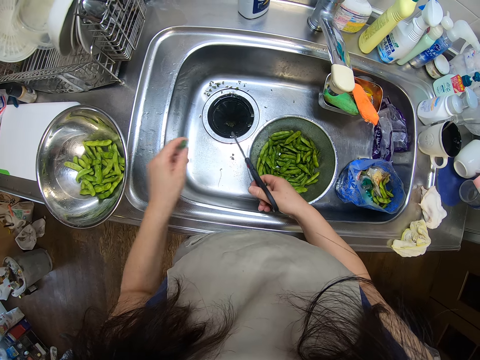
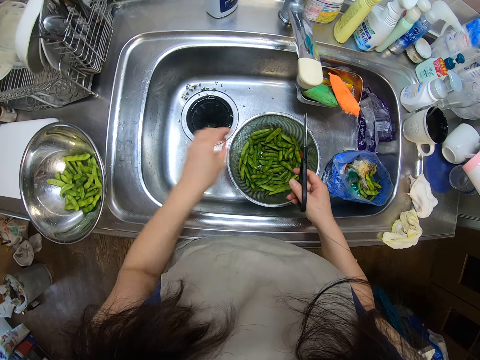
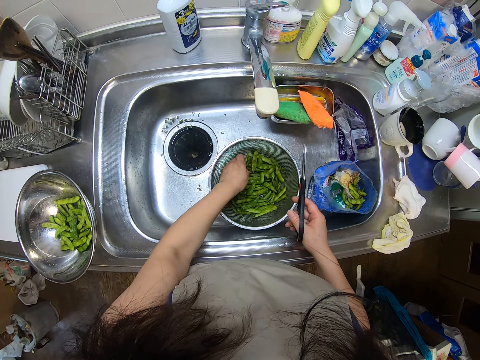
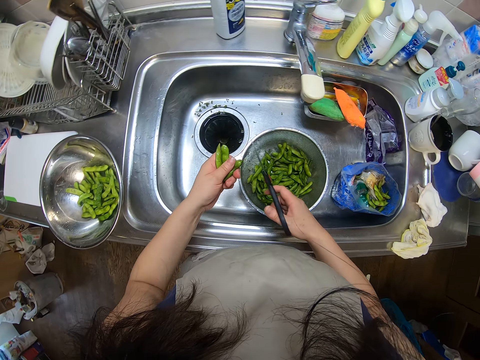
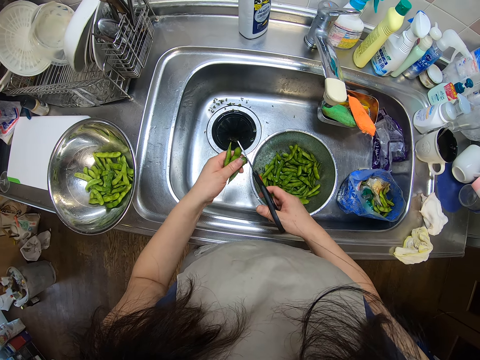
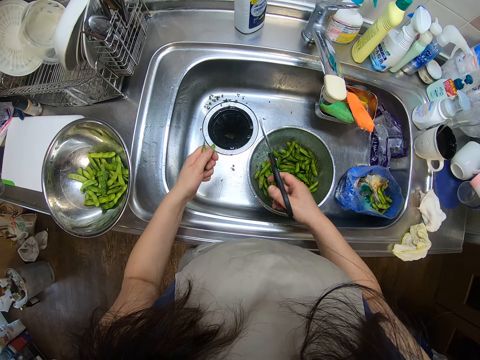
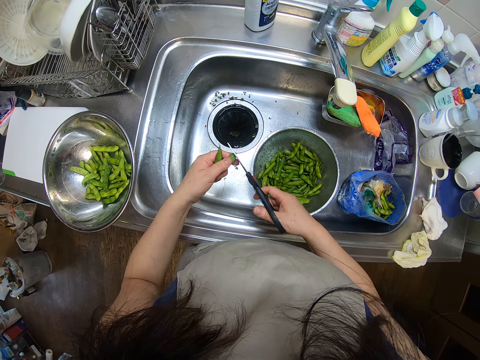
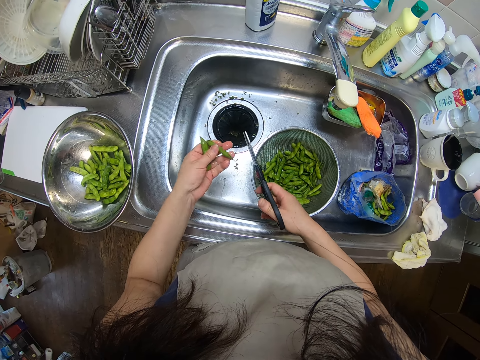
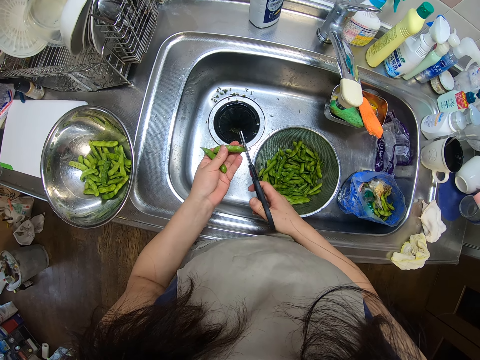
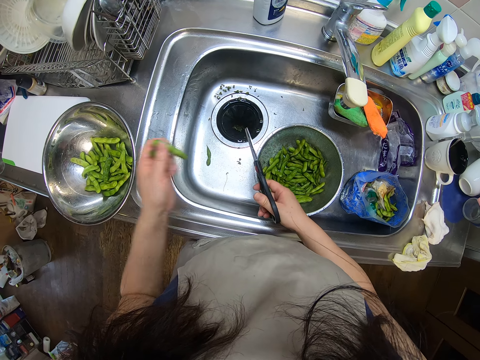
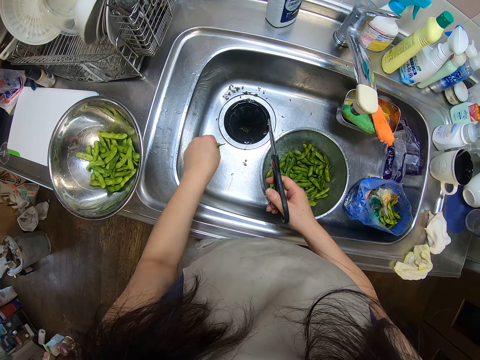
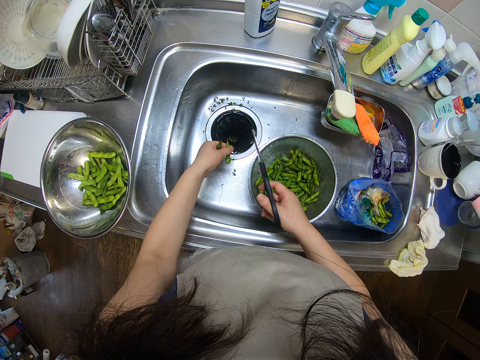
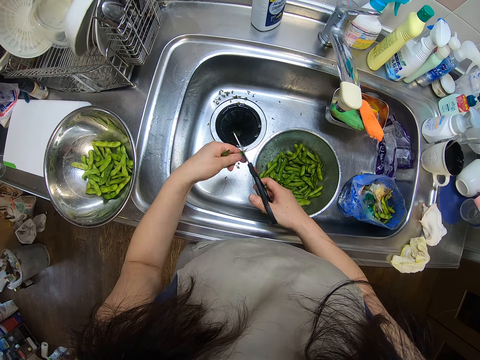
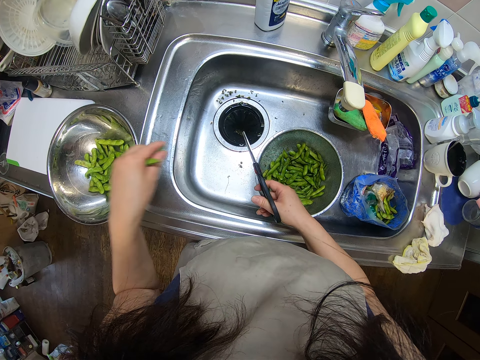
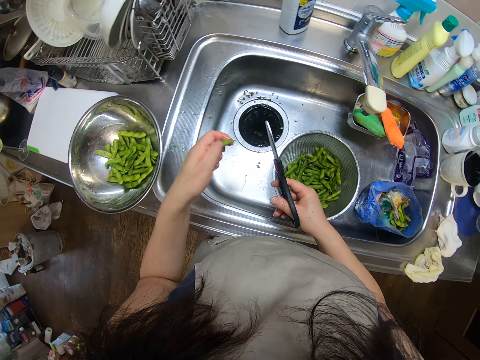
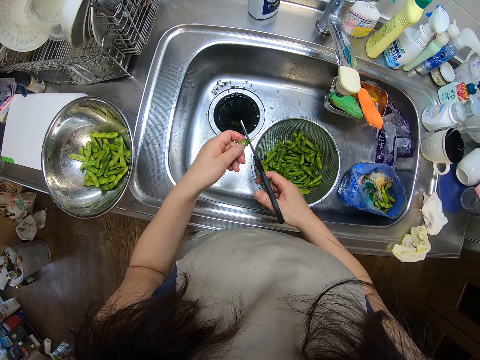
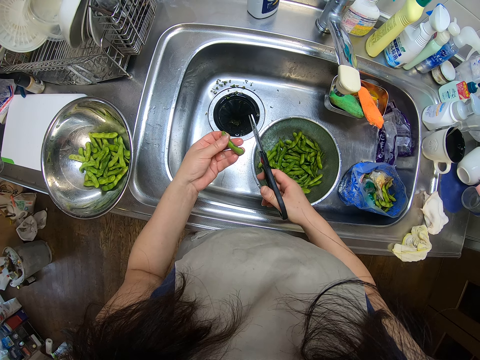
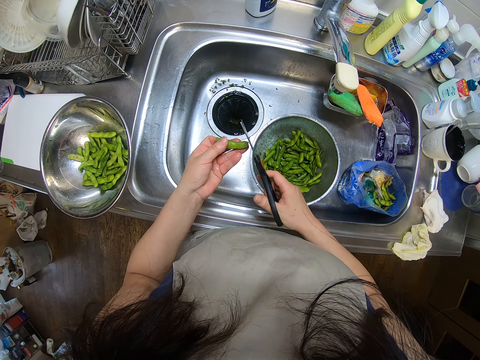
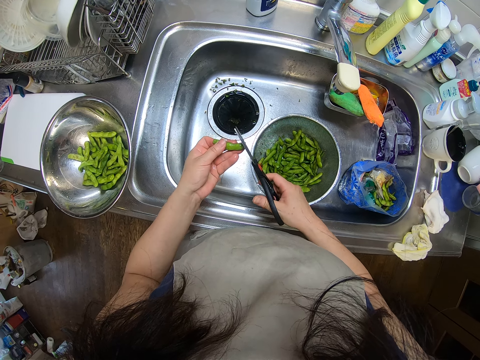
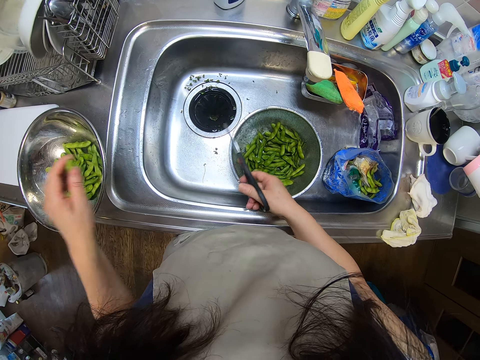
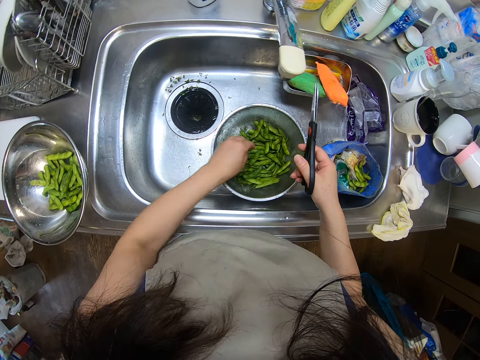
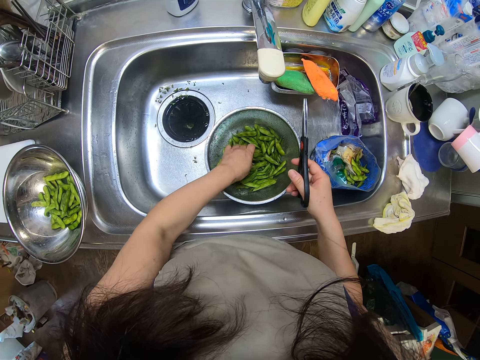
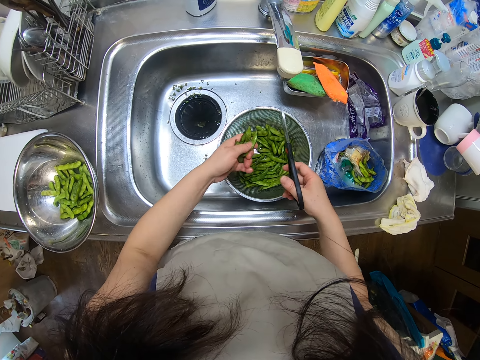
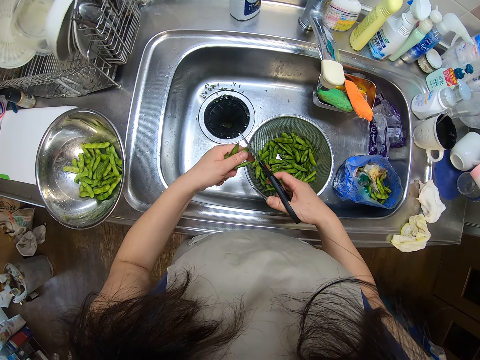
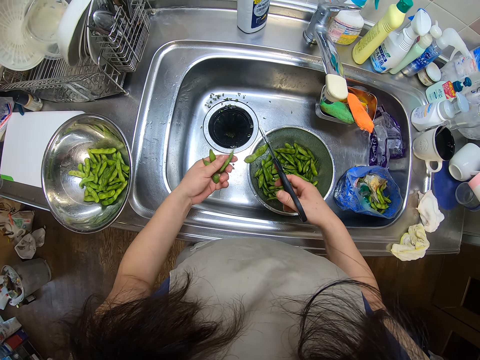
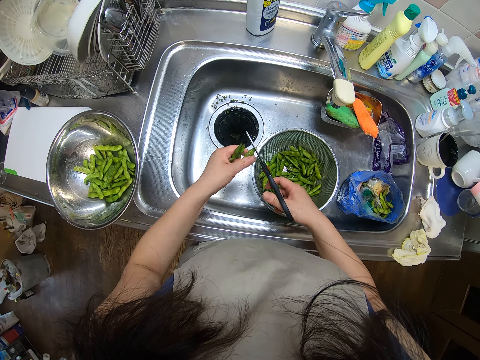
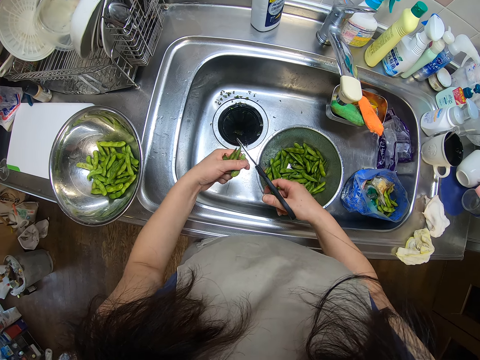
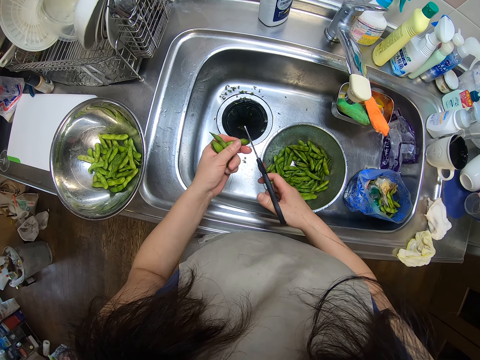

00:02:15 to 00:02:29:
The camera wearer drops the bean or pea pod in the bowl on the kitchen sink with her left hand. She picks green beans from the sieve in the kitchen sink with her left hand. She cuts the edges of the green bean with the scissors in her right hand. She cuts the edges of the green beans with the scissors in her right hand. She puts the pea pod in the bowl on the countertop. She picks a green bean from the kitchen sink with her left hand. She cuts the edge of the green bean with the scissors in her right hand. She drops the bean in the bowl on the kitchen sink with her left hand. She cuts the edges of the green beans with the scissors in her right hand. She drops the bean in the bowl on the kitchen sink with her left hand. She picks green beans from the sieve in the kitchen sink with her left hand. She cuts the edges of the green bean with the scissors in her right hand.

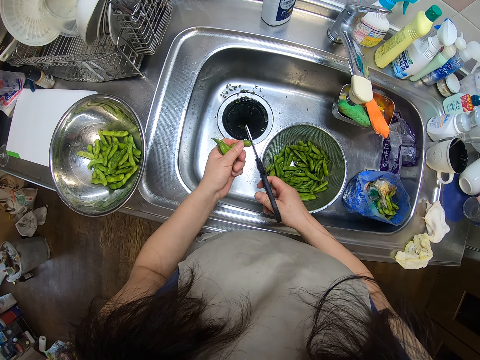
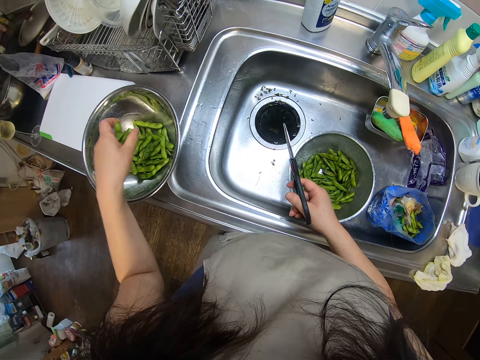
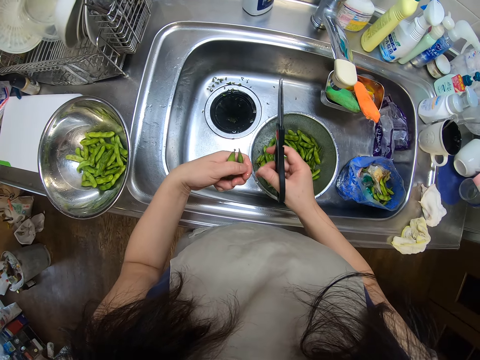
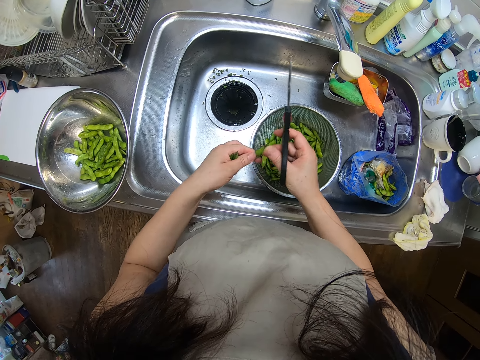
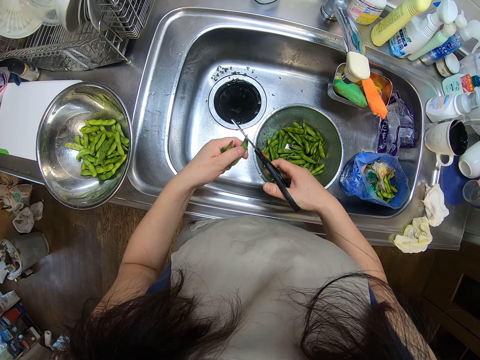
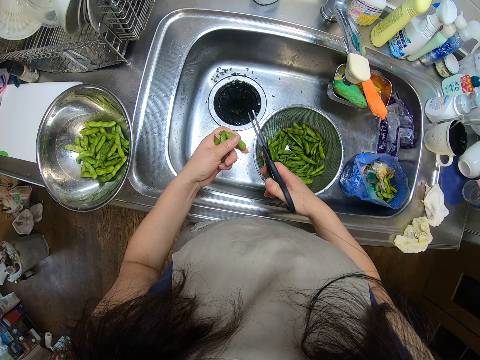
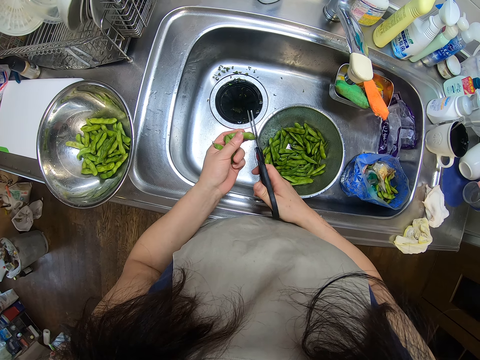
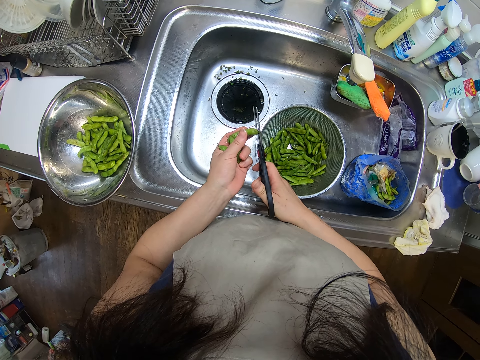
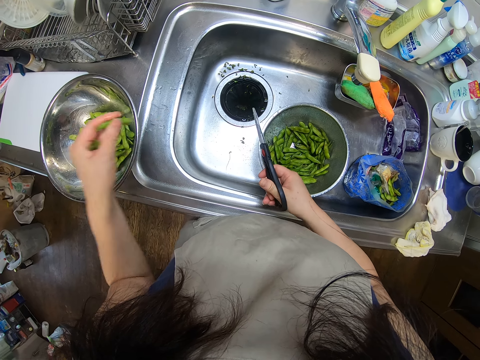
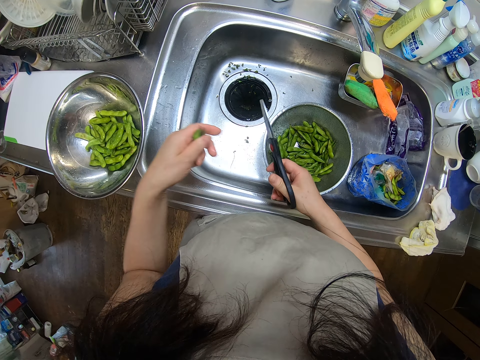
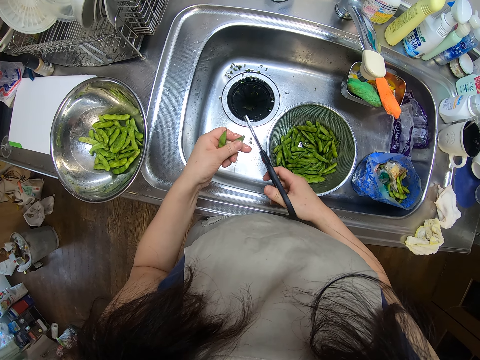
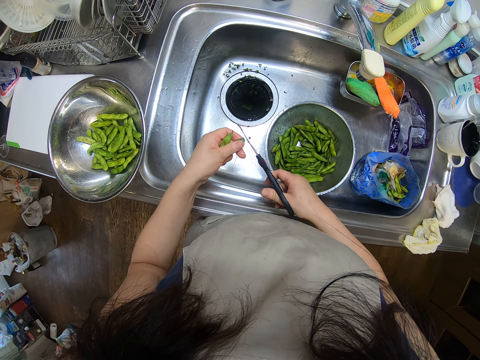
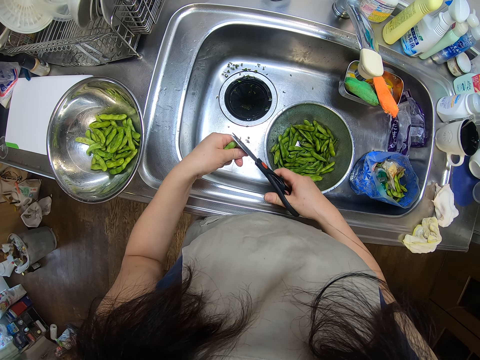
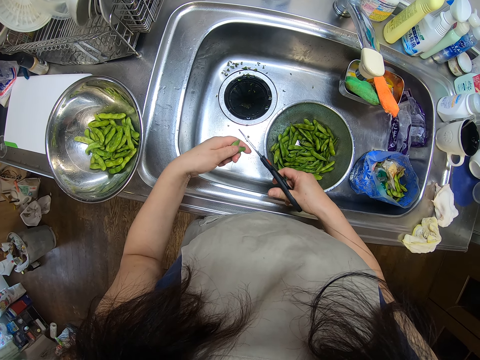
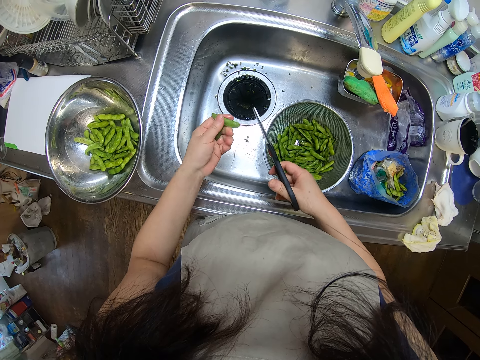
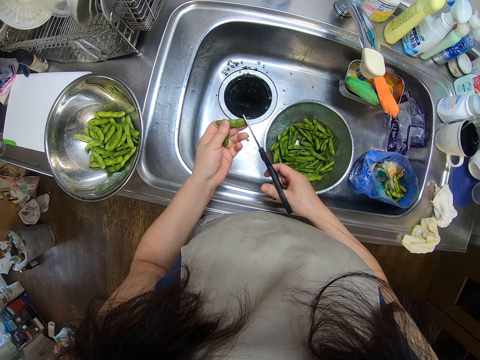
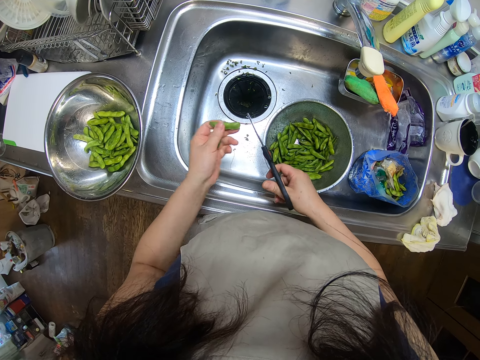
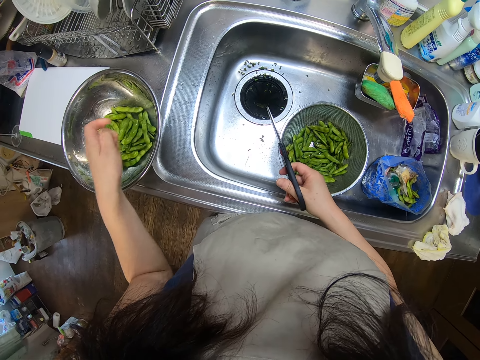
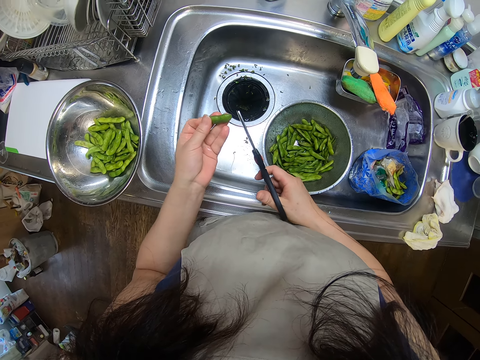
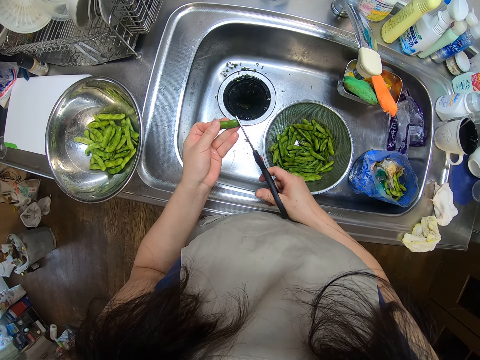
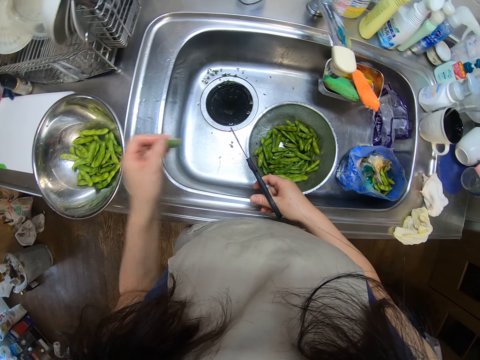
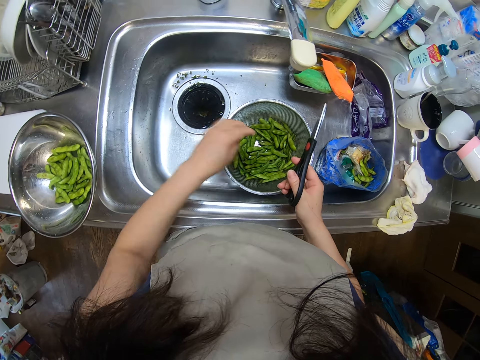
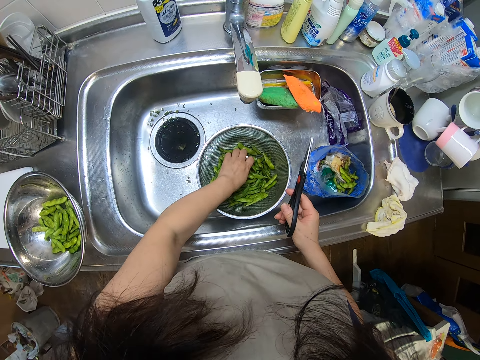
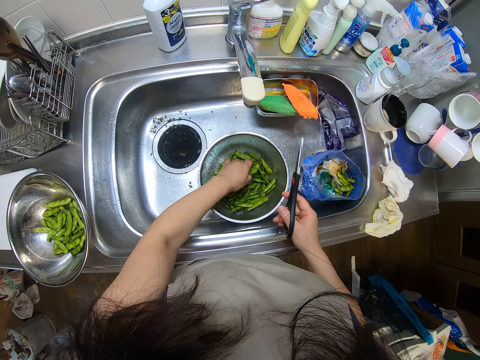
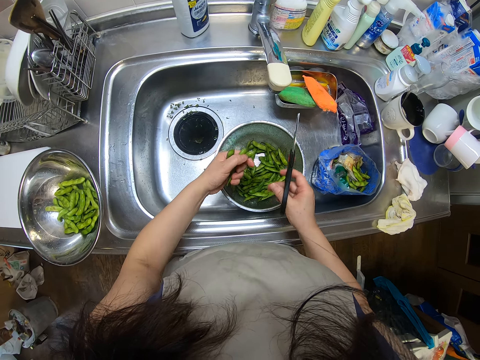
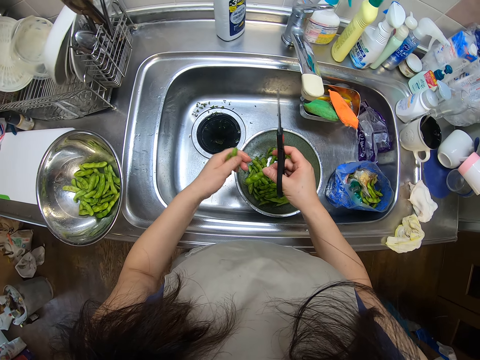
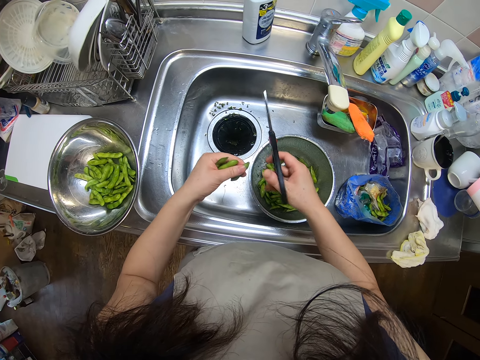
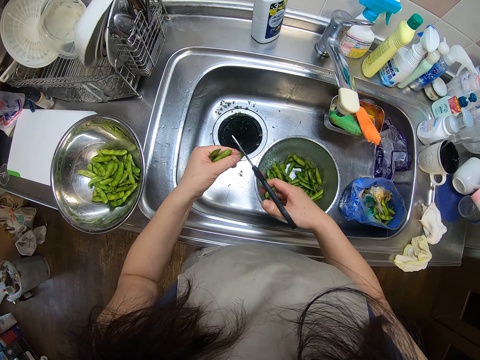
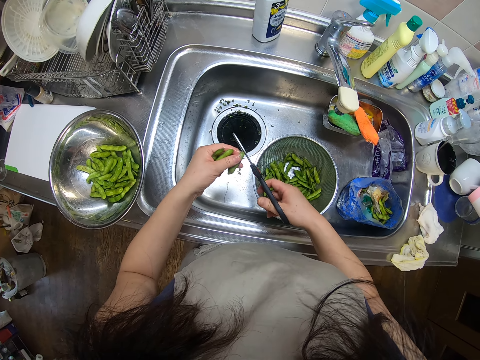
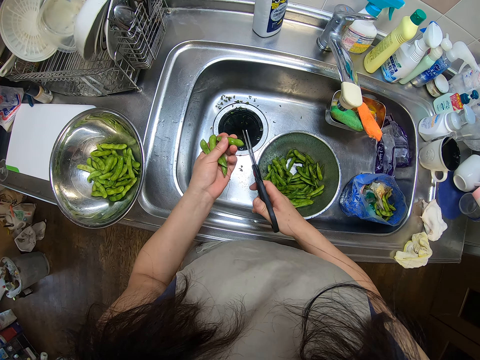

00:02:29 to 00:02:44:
The camera wearer drops the bean or pea pod in the bowl on the kitchen sink with her left hand. She holds the pea pod. She cuts the edges of the green bean with the scissors in her right hand. She drops the bean in the bowl on the kitchen sink with her left hand. She cuts the edges of the green bean with the scissors in her right hand. She drops the bean in the bowl on the kitchen sink with her left hand. She cuts the edge of the green bean with the scissors in her right hand. She drops the bean in the bowl on the kitchen sink with her left hand. She picks green beans from the sieve in the kitchen sink with her left hand. She holds the pea pod. She cuts the edges of the green bean with the scissors in her right hand.
